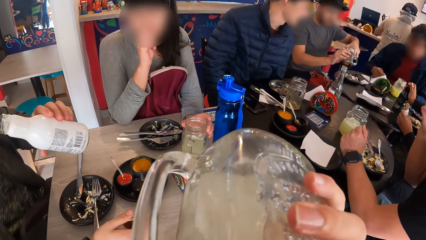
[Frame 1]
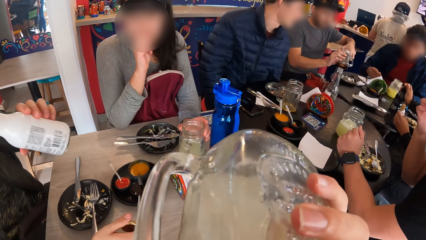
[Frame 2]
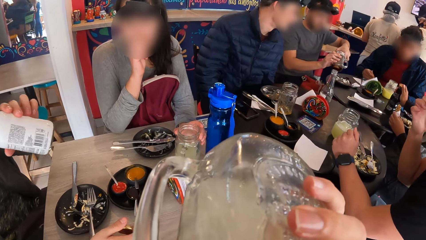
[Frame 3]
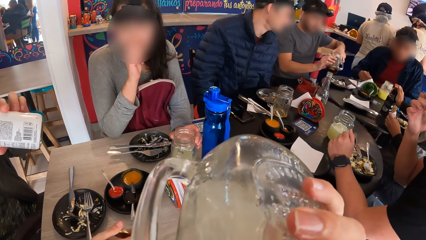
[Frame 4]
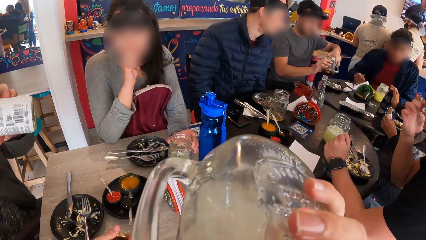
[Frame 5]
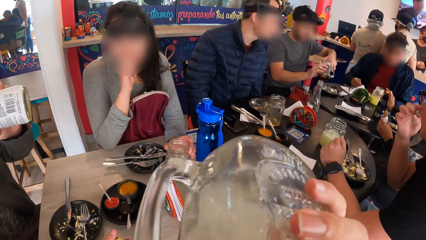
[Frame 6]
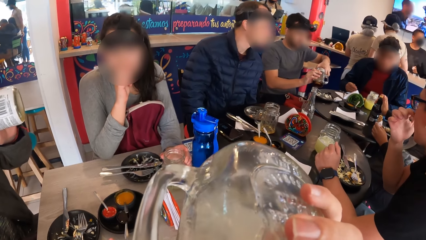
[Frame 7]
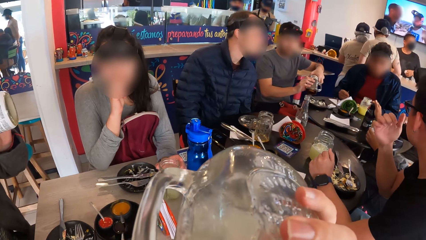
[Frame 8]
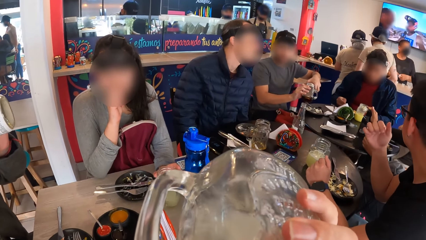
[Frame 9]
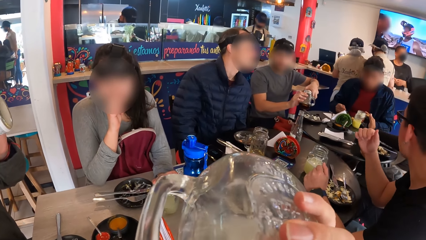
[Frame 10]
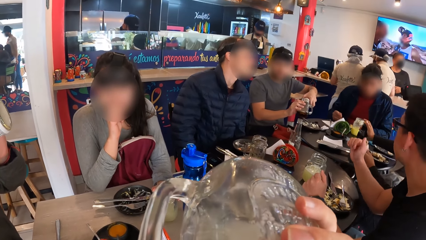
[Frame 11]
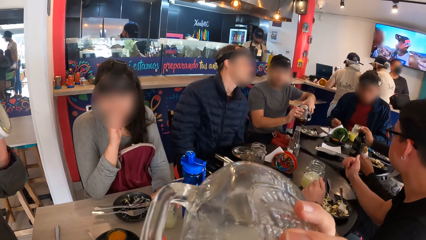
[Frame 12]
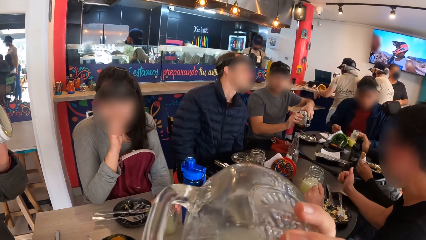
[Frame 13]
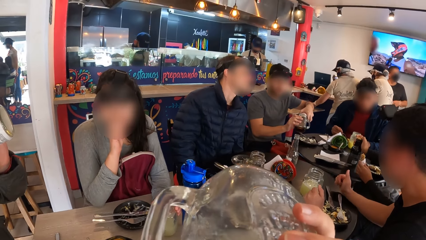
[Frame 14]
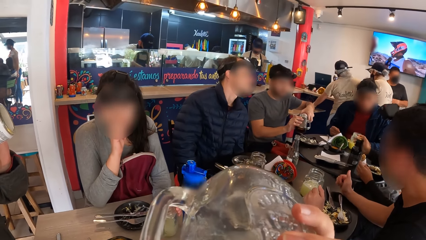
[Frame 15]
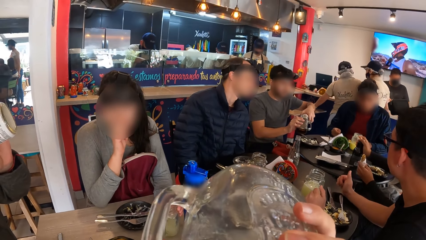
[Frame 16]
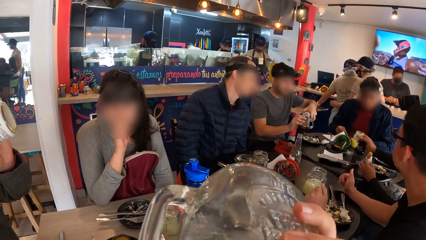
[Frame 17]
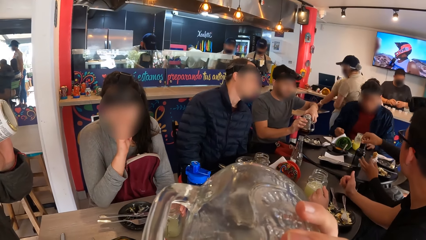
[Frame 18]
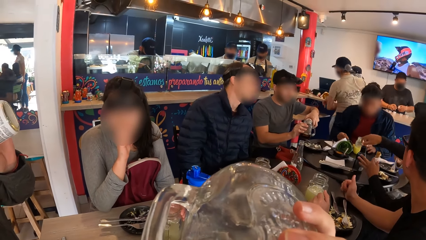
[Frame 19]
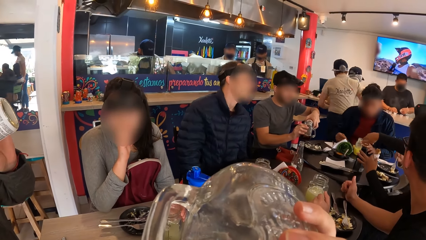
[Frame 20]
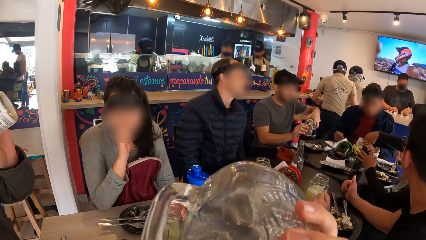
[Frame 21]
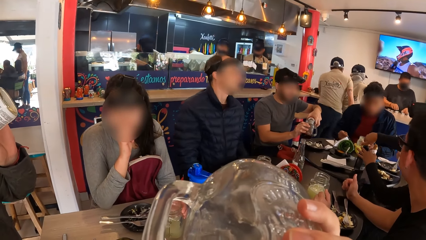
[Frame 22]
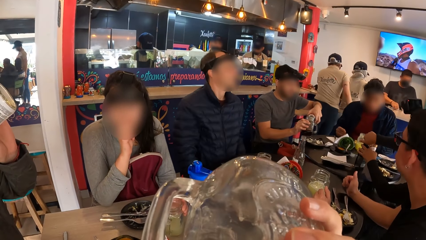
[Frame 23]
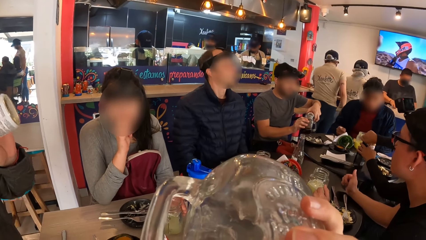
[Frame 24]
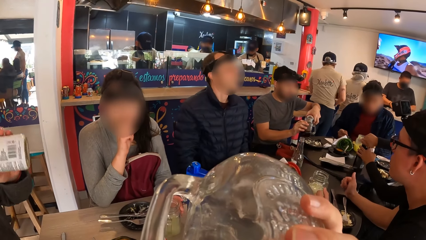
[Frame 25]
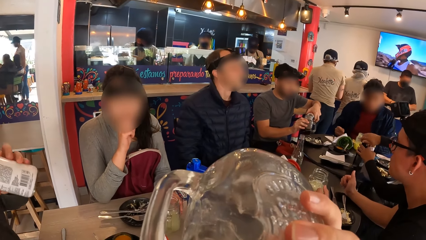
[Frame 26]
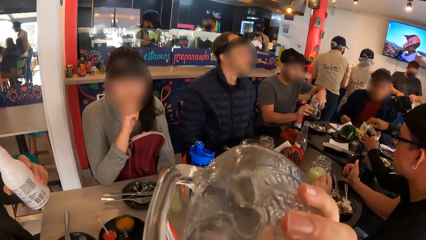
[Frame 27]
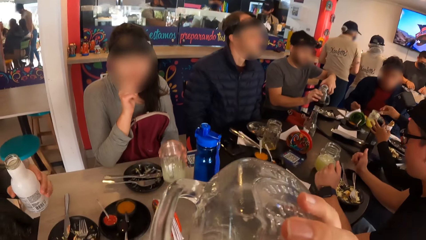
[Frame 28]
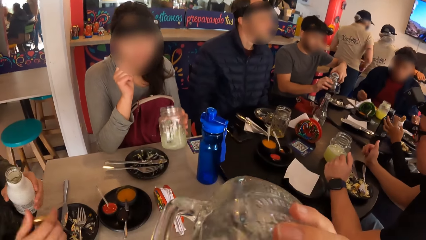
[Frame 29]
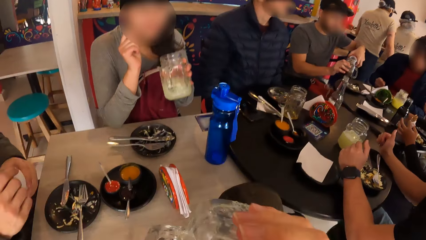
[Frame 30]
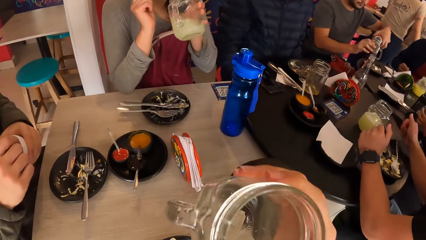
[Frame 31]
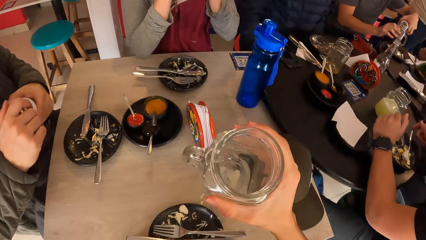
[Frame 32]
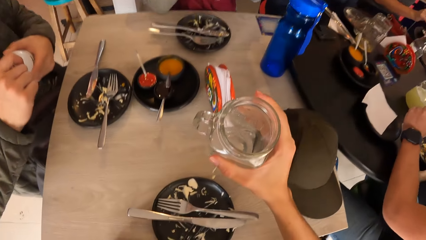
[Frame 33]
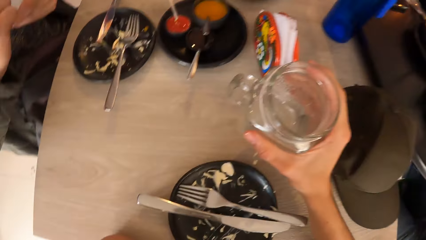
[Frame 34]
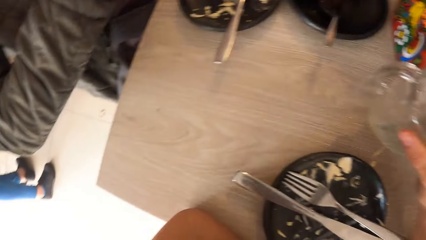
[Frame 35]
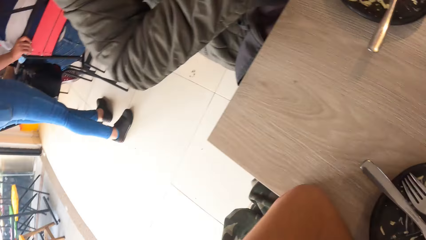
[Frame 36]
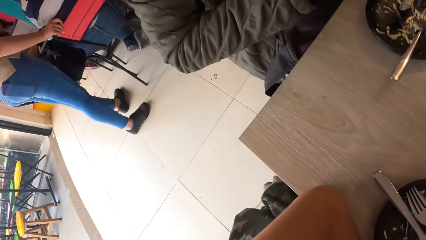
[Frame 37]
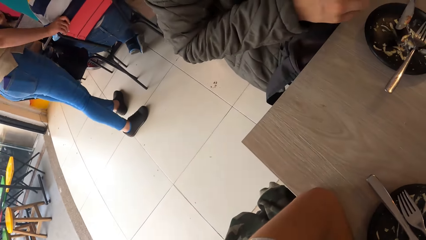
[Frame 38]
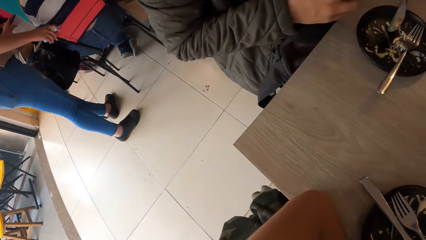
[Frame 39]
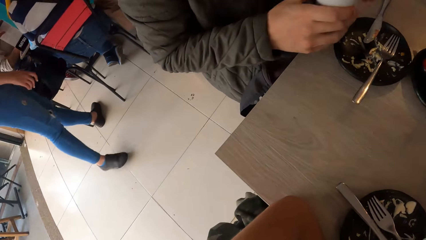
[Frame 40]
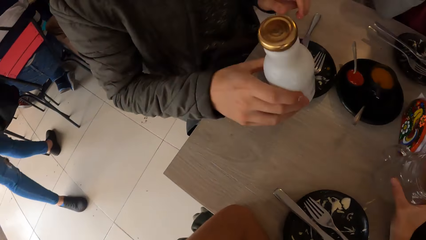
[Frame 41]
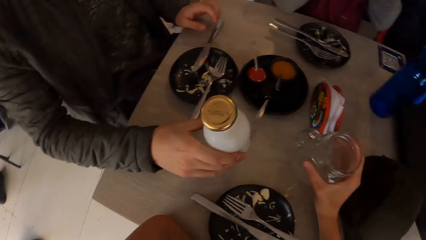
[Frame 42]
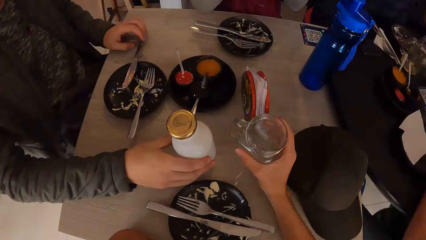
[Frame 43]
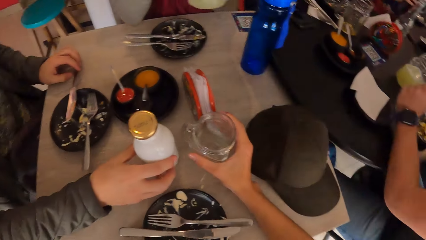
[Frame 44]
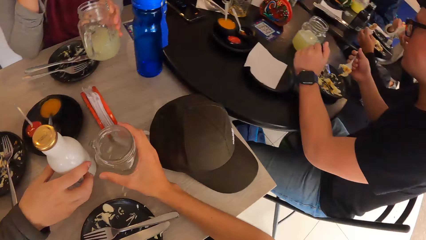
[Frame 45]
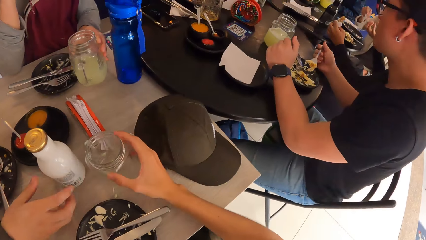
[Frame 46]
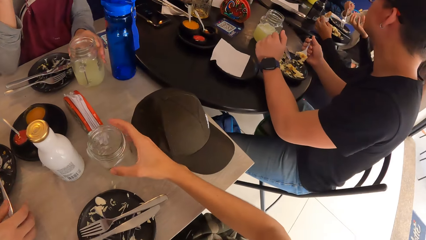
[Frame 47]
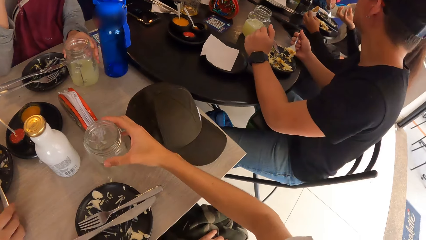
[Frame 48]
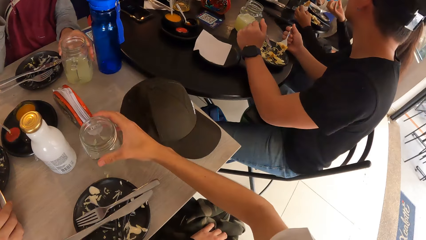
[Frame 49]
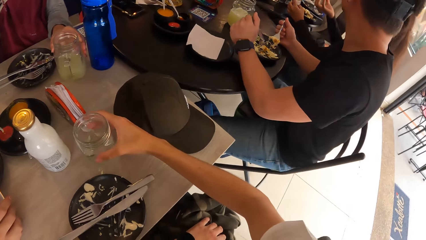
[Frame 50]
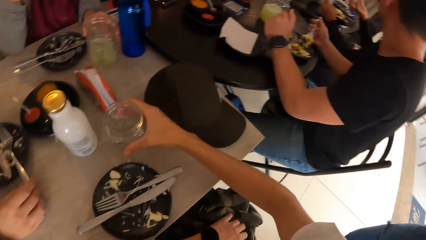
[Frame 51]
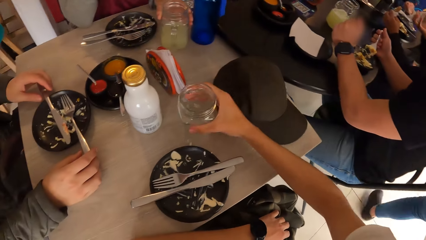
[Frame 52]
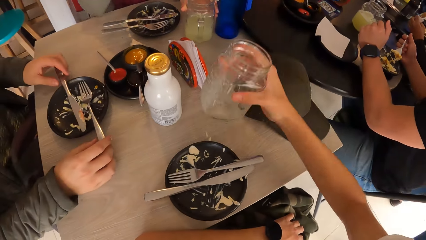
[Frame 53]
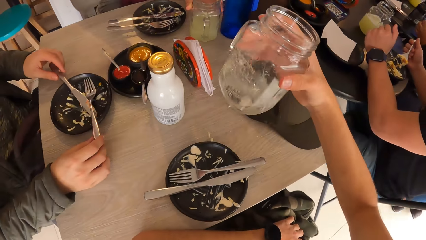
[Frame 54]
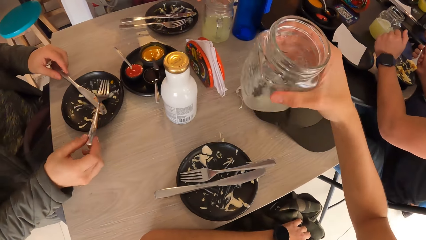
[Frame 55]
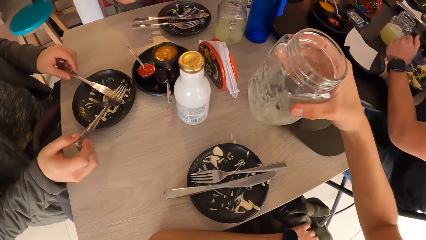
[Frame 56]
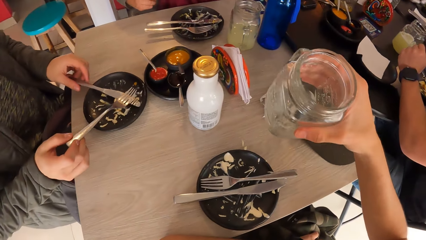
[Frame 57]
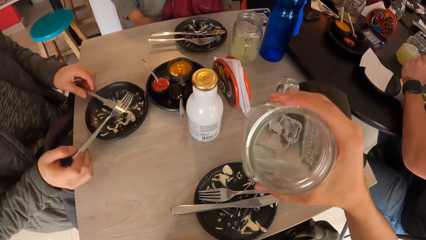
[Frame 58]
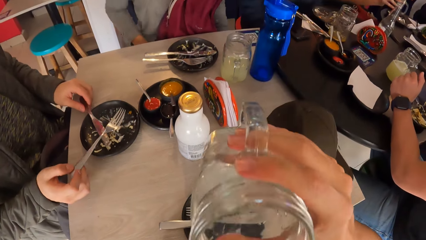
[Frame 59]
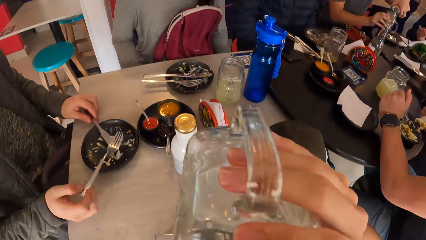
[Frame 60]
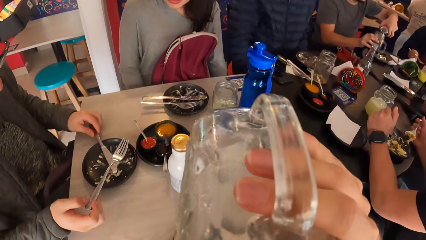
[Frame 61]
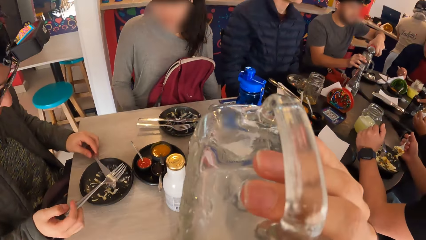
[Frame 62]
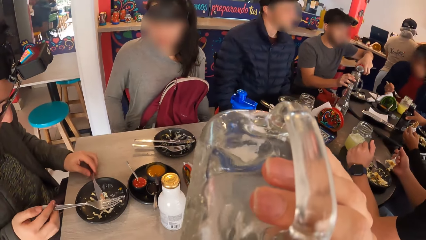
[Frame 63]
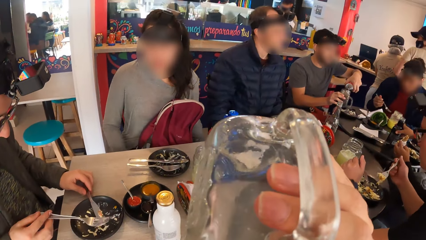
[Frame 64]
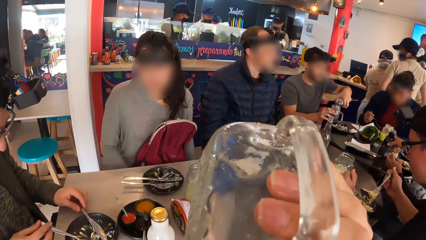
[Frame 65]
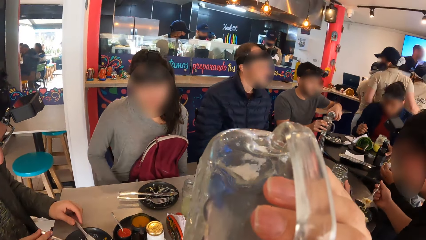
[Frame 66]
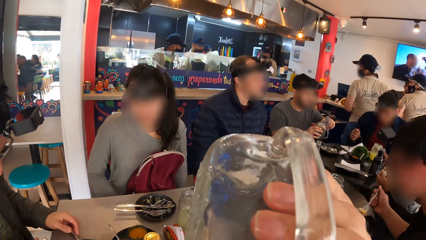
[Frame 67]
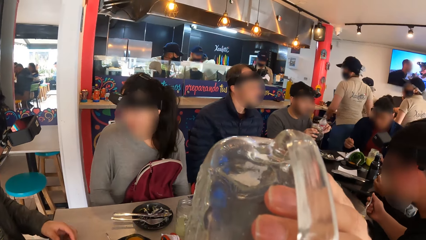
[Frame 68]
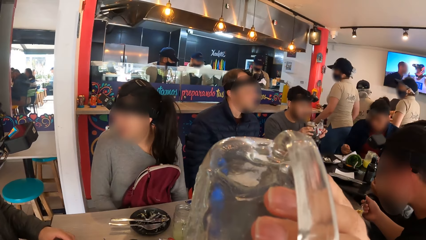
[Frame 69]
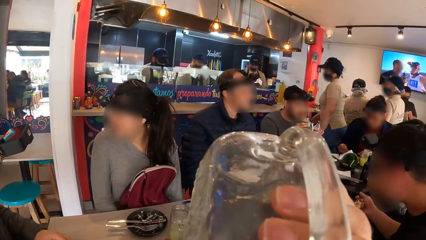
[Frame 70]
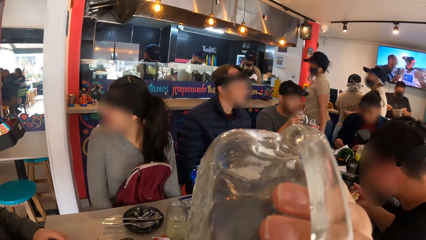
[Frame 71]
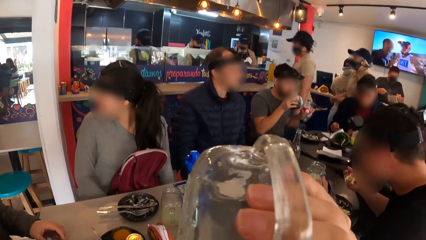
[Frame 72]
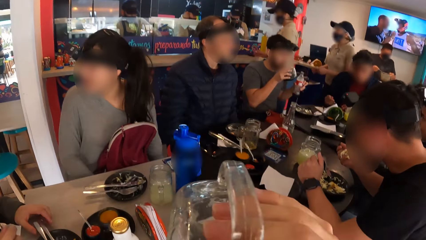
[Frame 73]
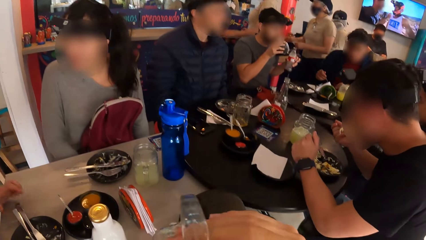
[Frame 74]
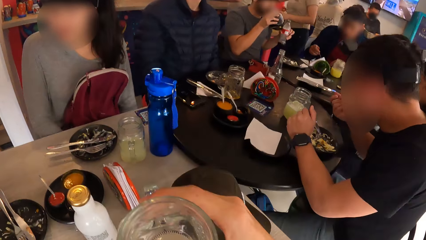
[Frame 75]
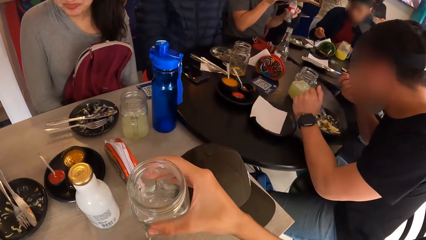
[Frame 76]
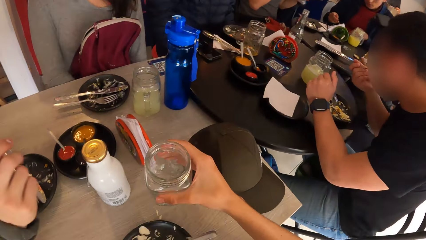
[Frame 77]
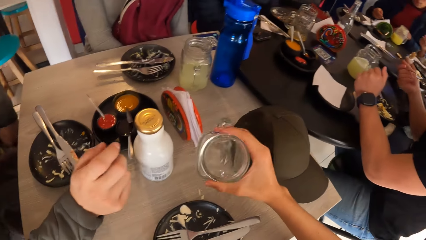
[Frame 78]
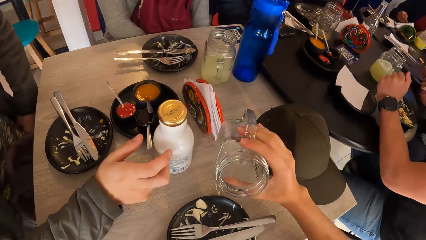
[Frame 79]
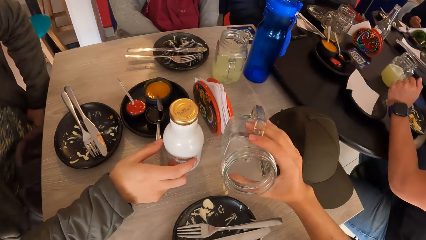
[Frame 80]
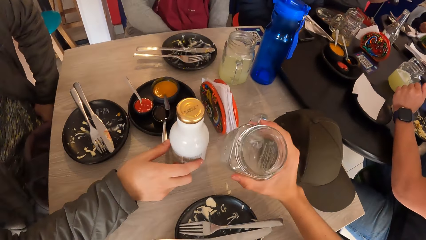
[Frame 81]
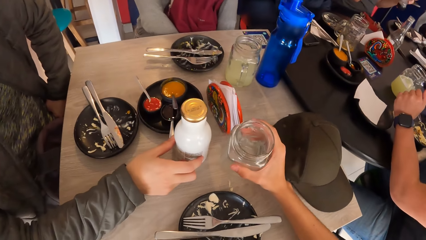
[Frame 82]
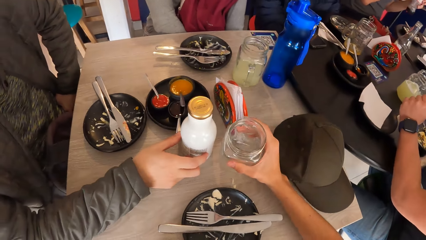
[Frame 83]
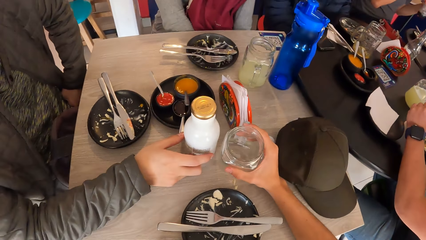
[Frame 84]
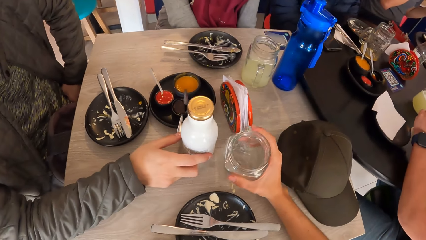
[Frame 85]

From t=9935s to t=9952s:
A lady holds her face. A man drinks from the bottle with his left hand. The lady picks the cup of juice from the table with her left hand. The man closes the bottle with his right hand. The lady drinks from the mug. The camera wearer drops the cup of juice on the table with his right hand. The man drops the bottle on the table with his right hand. The lady drops the cup of juice on the table with her left hand. The camera wearer picks the cup of juice from the table with his right hand. The man rearranges the fork and the knife on the plate with both hands. The camera wearer drinks from the cup of juice in his right hand.
